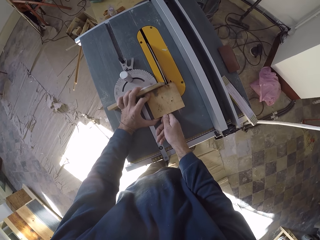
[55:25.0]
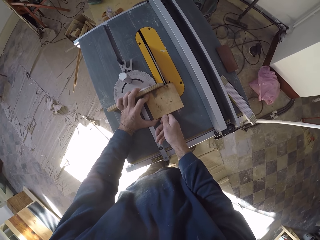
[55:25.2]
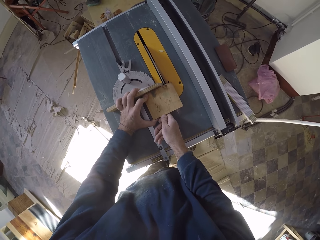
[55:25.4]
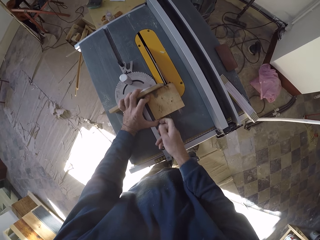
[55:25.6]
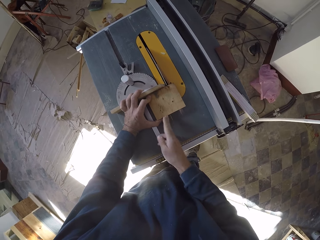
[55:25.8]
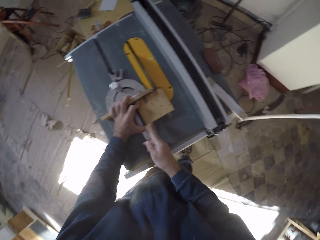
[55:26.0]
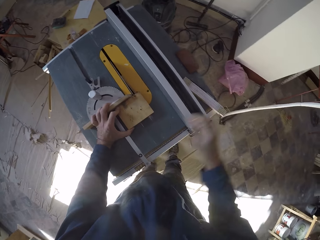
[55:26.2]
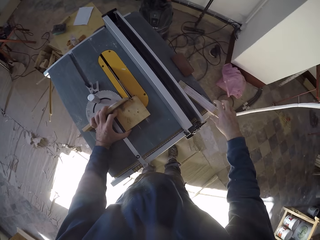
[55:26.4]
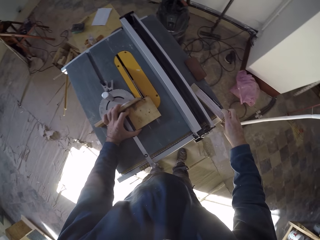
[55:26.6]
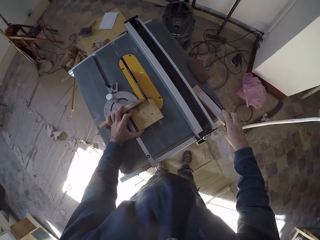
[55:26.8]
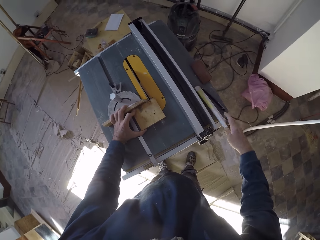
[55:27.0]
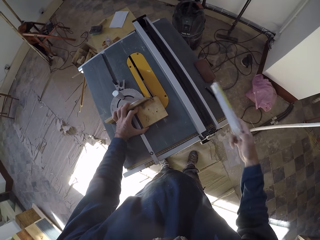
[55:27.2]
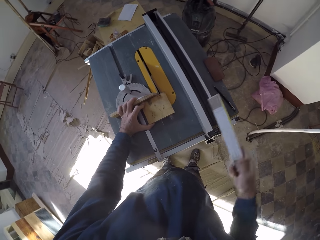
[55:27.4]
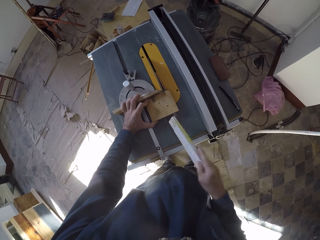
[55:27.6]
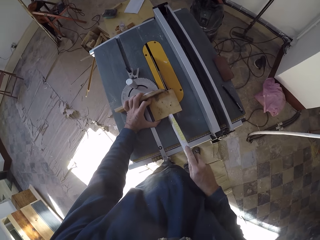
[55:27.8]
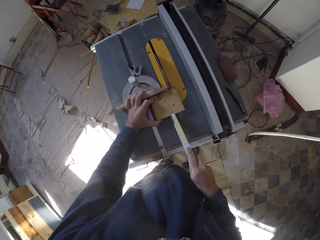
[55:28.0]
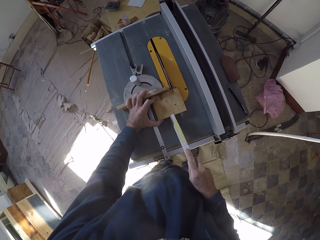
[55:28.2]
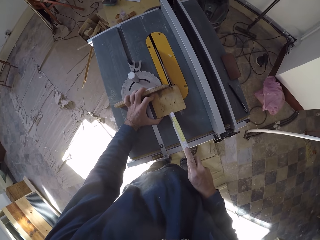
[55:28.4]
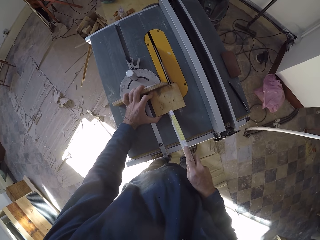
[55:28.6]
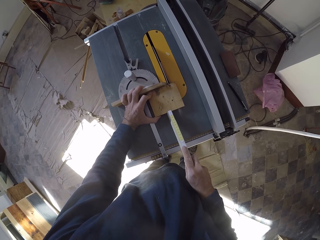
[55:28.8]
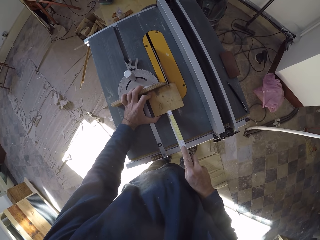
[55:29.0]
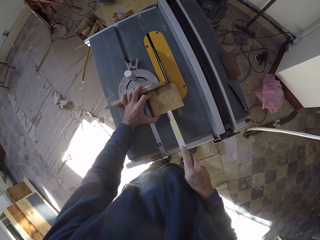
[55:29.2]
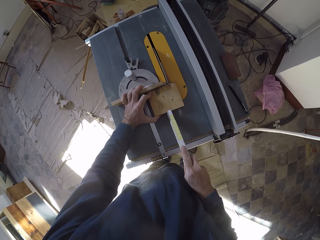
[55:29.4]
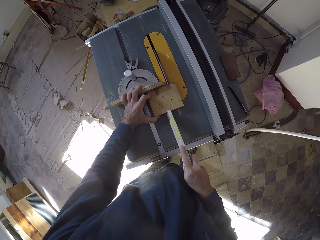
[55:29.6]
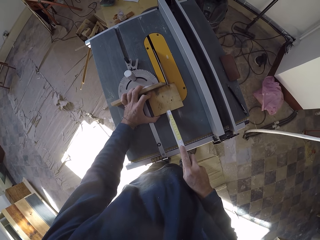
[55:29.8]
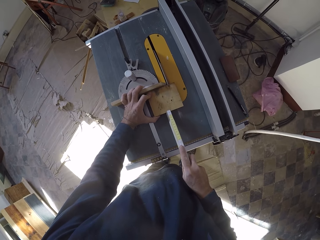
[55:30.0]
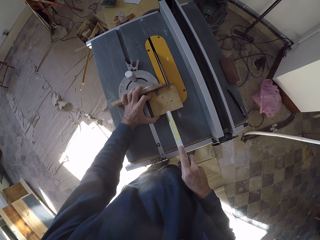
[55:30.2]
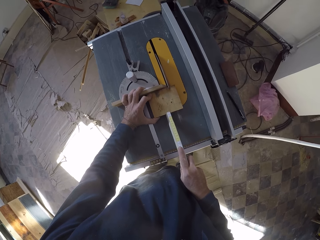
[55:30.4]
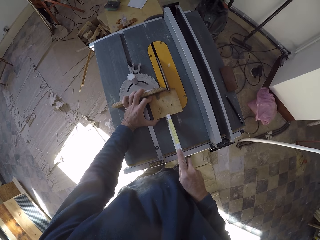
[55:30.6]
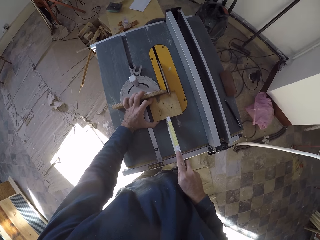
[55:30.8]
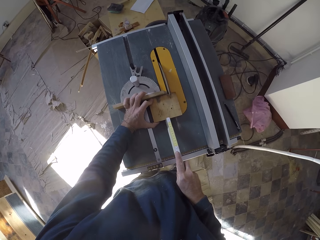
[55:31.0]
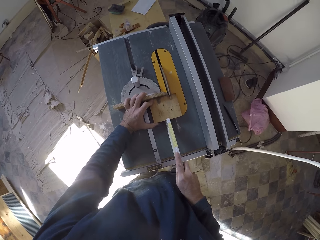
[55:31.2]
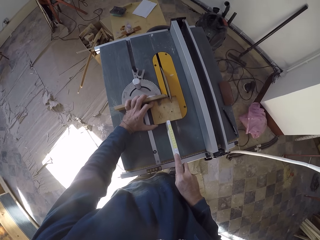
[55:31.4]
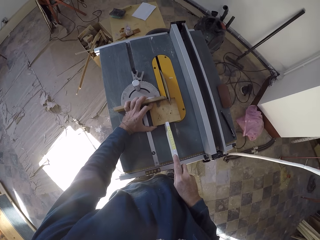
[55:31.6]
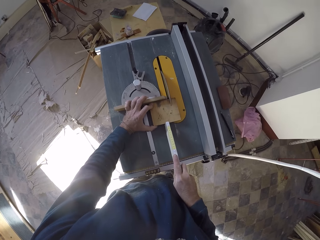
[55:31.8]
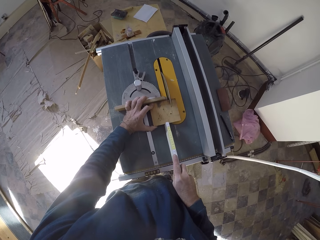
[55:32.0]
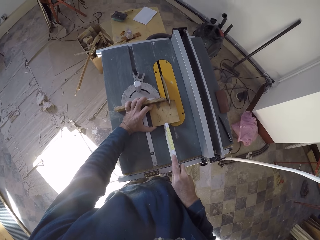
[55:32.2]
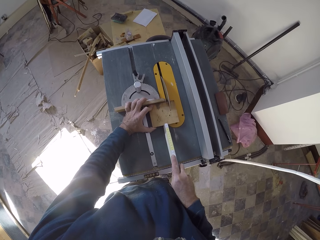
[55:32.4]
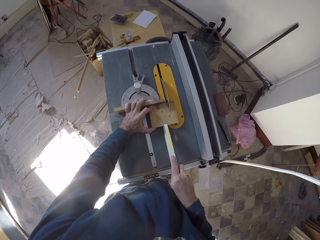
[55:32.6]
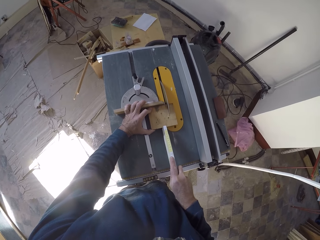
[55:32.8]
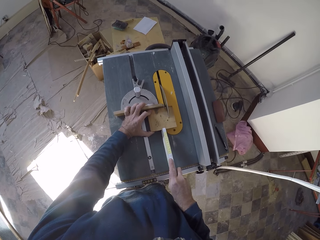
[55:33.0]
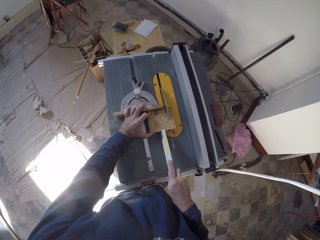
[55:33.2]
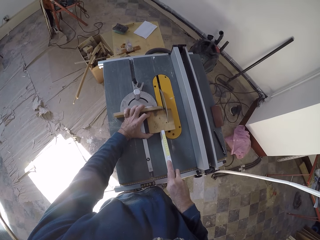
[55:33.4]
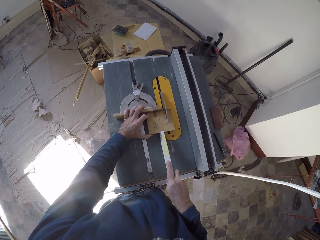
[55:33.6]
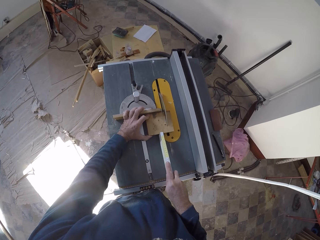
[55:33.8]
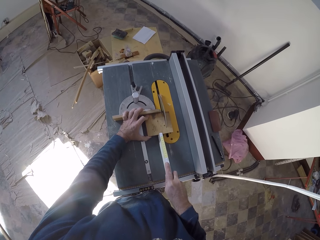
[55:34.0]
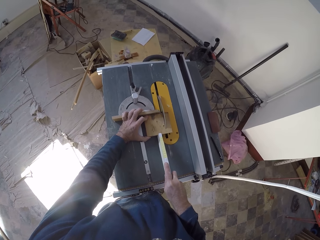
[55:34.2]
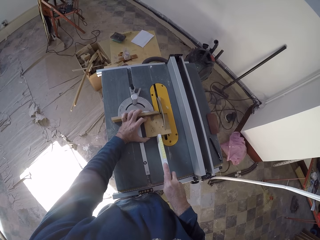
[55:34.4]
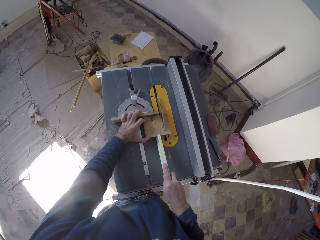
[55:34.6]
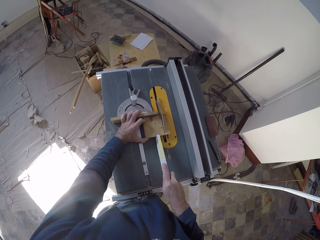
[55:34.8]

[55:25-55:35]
The camera wearer picks up the folding rule on the table saw with his right hand. He moves the plank of wood on the table saw and the mitre gauge with his left hand and the folding rule in his right hand. He cuts the wood plank with the table saw blade. He measures the wood.

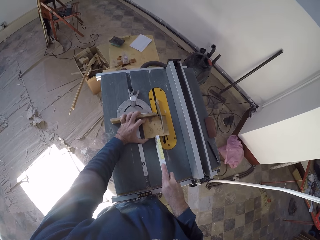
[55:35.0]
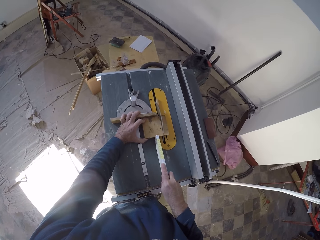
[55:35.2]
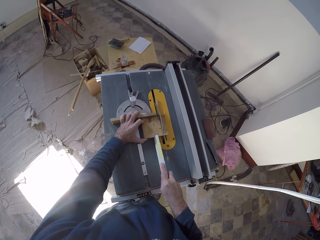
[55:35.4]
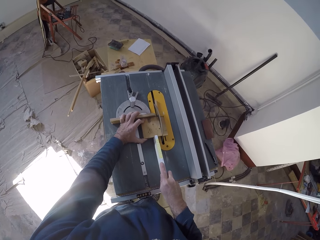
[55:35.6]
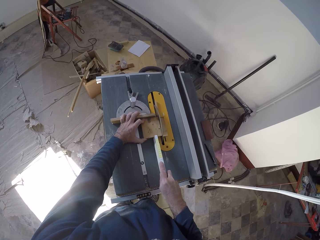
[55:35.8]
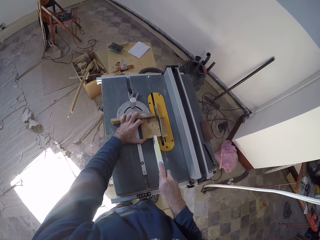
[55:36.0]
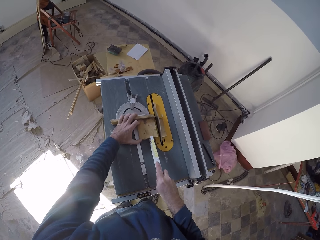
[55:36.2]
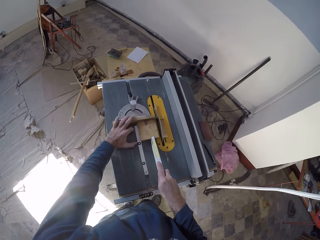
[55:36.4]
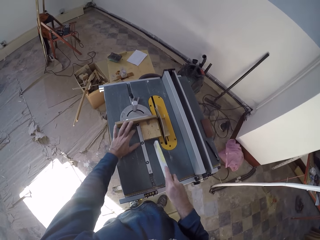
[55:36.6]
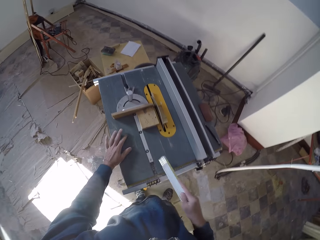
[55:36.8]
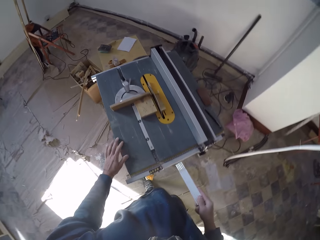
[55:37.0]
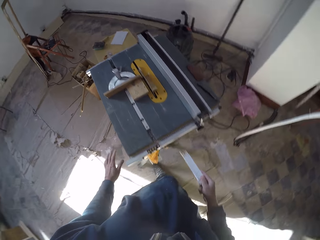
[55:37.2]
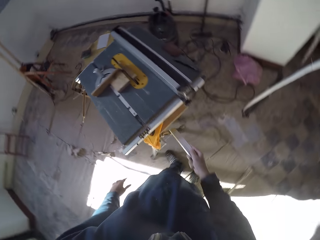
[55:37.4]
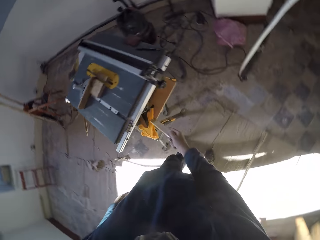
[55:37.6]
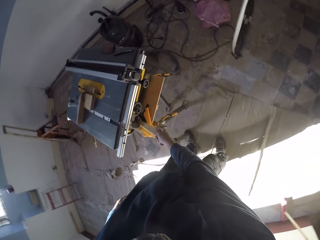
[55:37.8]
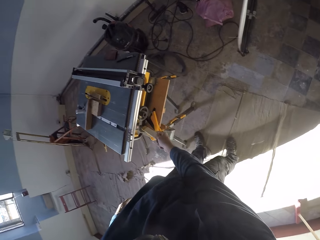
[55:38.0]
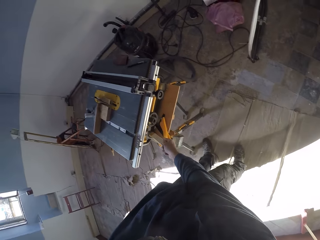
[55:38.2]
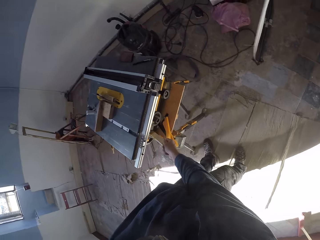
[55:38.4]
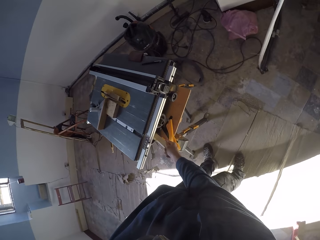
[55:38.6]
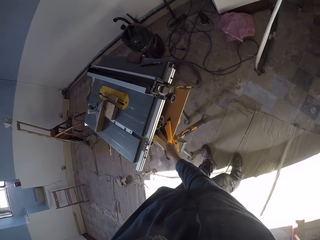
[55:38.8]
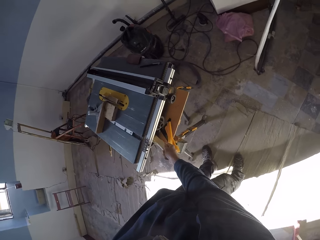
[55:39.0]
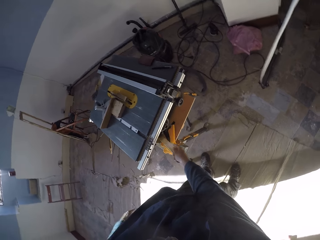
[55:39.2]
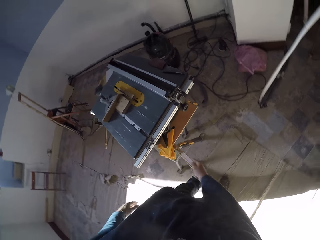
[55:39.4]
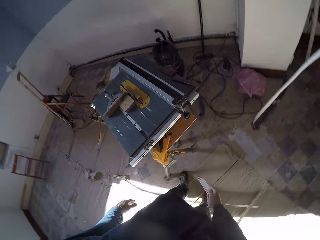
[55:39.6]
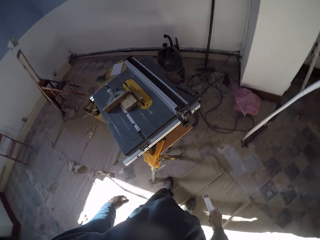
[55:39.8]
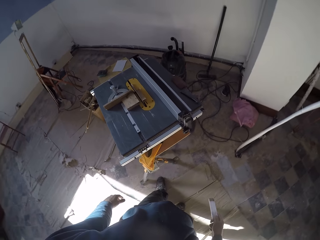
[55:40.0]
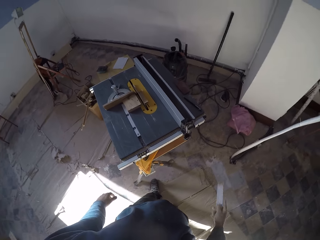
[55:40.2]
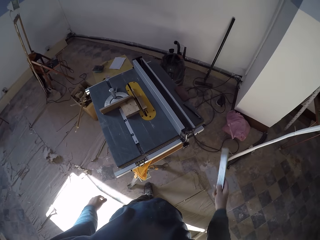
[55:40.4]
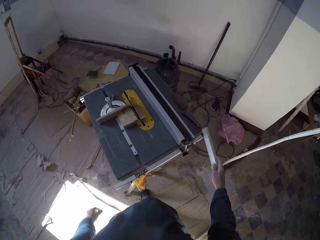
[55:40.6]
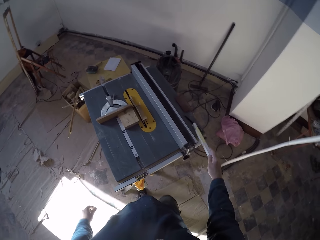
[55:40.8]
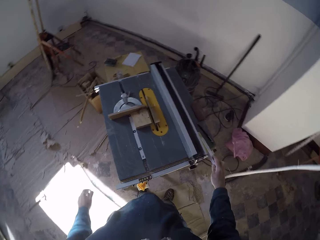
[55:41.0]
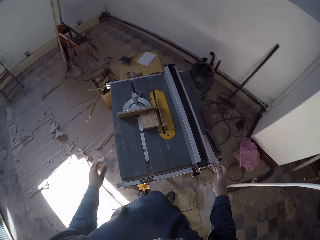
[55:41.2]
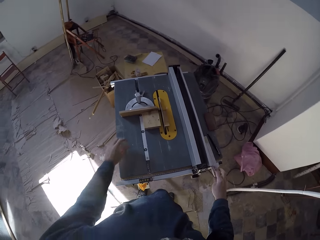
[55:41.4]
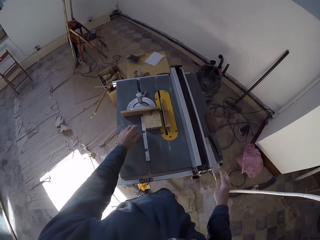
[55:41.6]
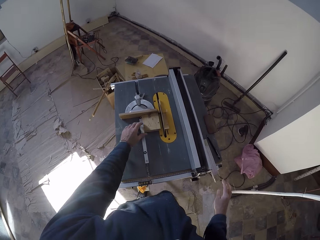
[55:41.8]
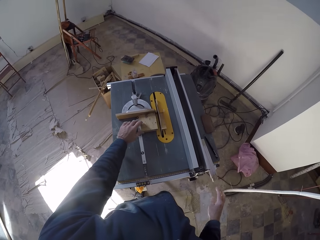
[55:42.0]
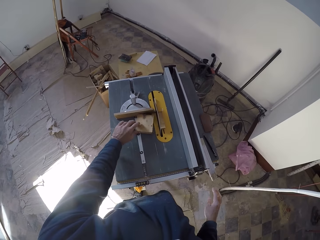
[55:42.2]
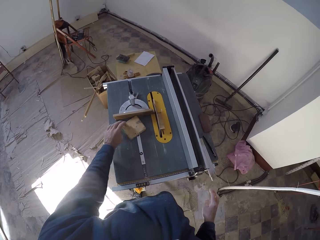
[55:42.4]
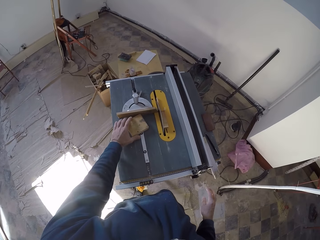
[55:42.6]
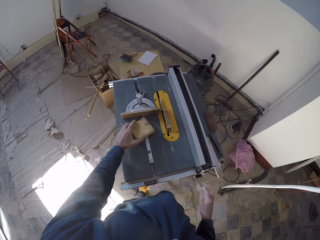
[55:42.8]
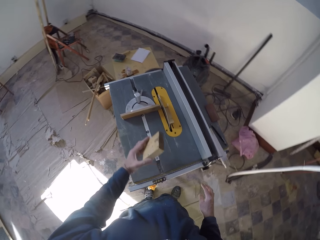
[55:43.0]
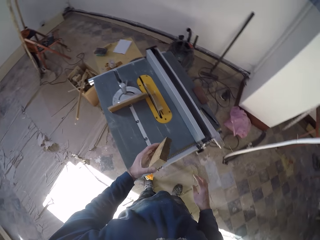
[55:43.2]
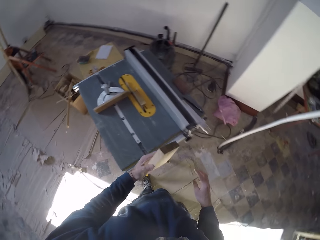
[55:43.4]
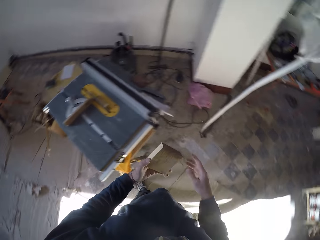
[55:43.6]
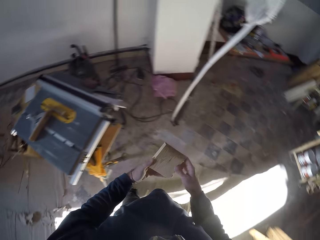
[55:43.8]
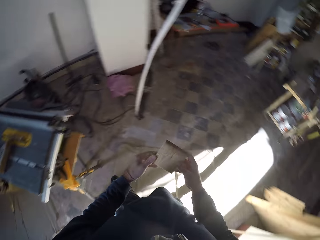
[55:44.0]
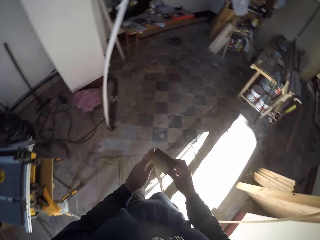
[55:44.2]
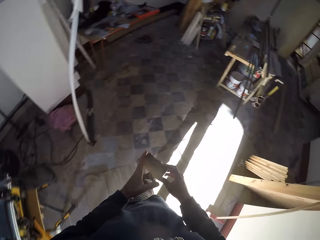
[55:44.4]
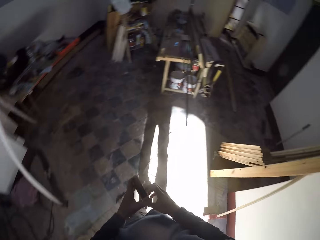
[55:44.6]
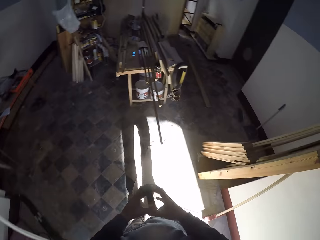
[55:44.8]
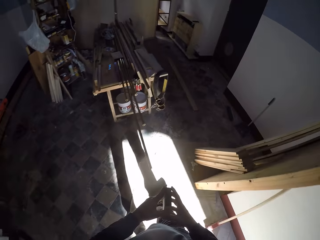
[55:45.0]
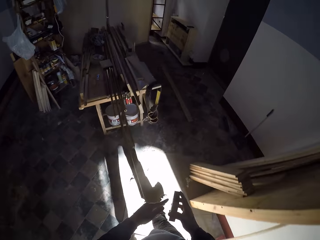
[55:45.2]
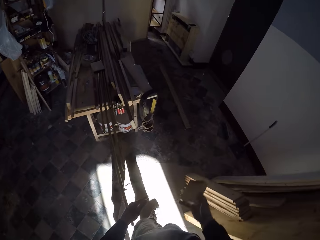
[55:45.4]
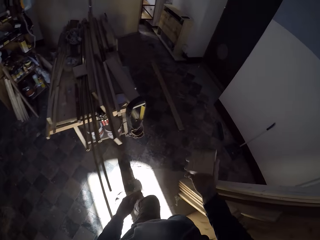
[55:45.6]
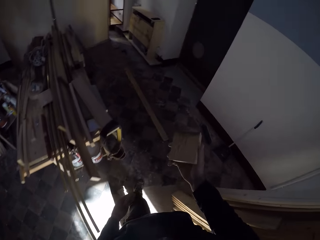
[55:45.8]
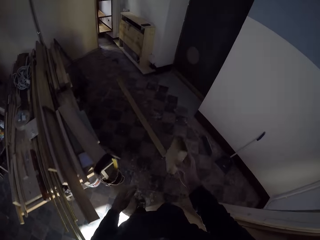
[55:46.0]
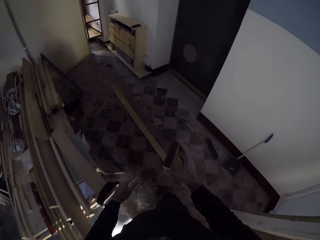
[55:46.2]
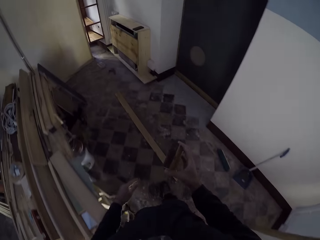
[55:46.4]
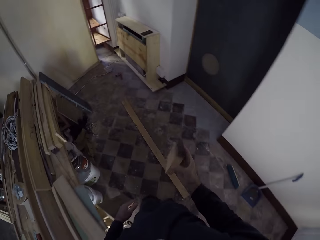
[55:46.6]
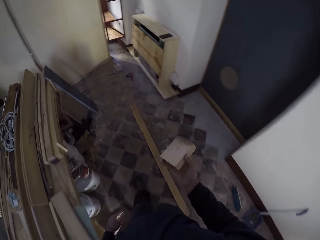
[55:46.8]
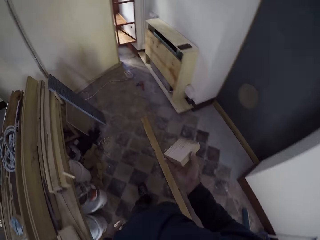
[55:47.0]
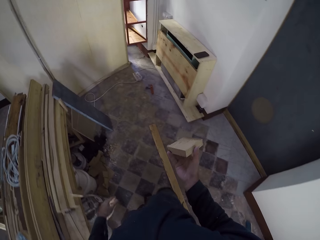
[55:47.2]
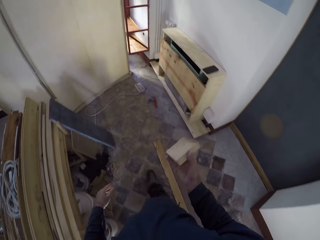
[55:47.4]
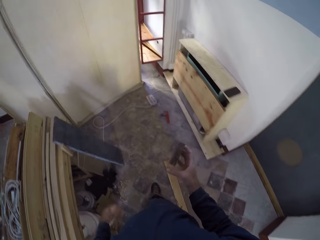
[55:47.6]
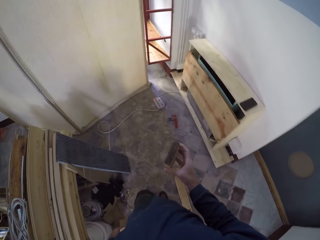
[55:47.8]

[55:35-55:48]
The camera wearer adjusts the working machine. He presses the power button on the table saw with the folding rule in his right hand. He places the folding rule in his right hand on the table saw. He carries the small wood. He picks up the plank of wood from the table saw with his left hand. He passes the plank of wood in his left hand to his right hand. He walks to the other end of the room.
